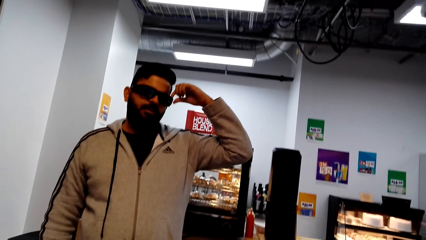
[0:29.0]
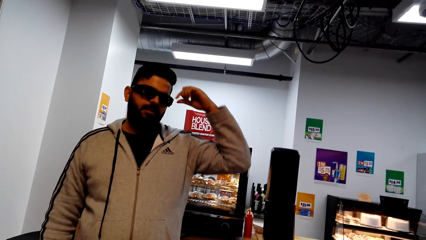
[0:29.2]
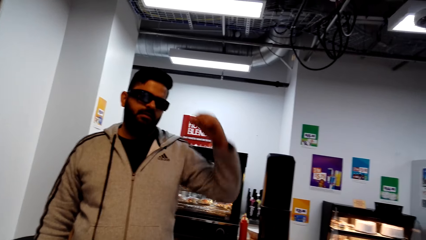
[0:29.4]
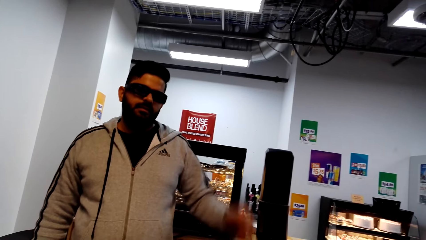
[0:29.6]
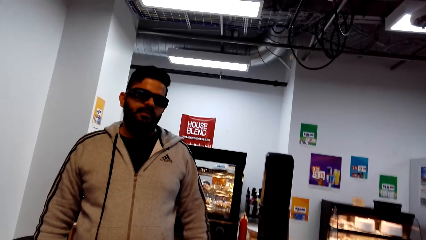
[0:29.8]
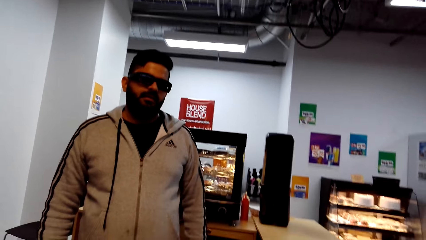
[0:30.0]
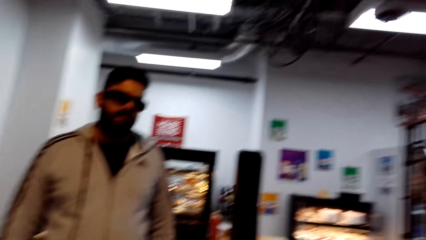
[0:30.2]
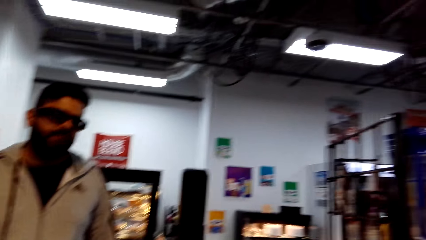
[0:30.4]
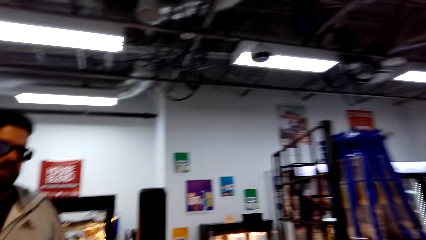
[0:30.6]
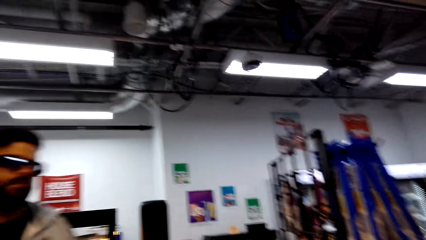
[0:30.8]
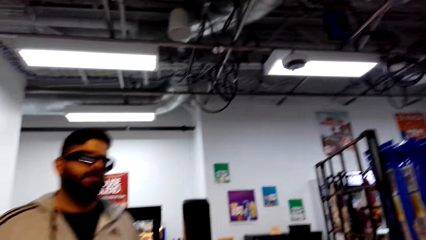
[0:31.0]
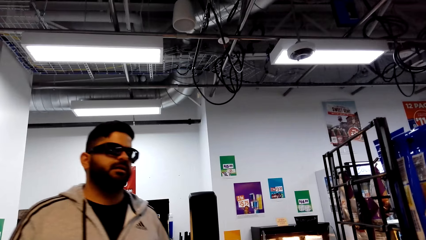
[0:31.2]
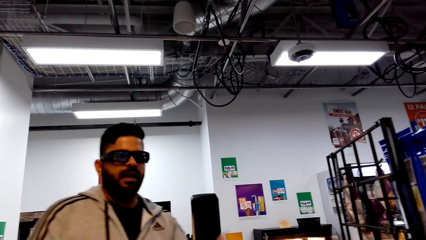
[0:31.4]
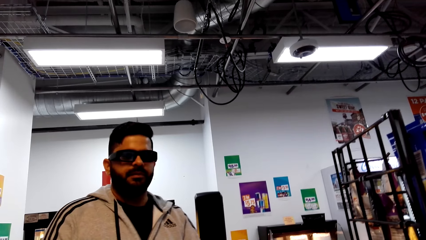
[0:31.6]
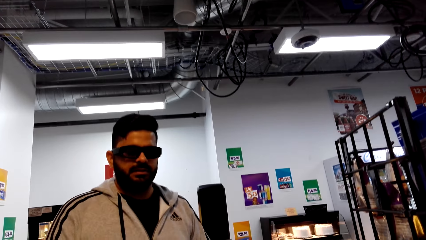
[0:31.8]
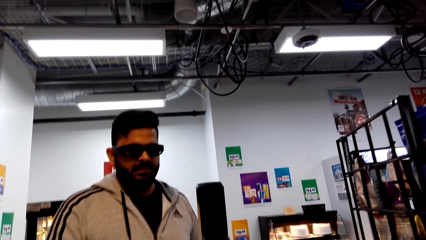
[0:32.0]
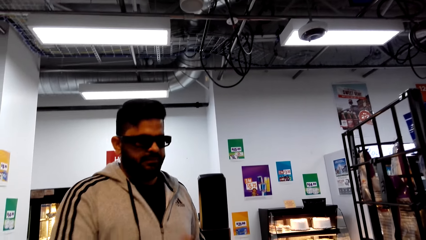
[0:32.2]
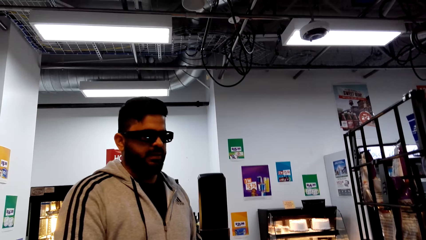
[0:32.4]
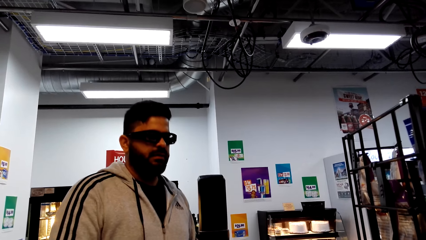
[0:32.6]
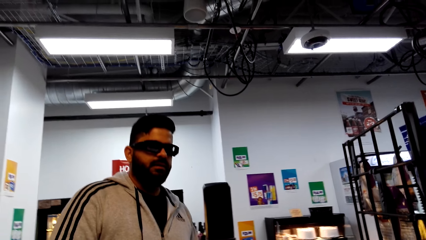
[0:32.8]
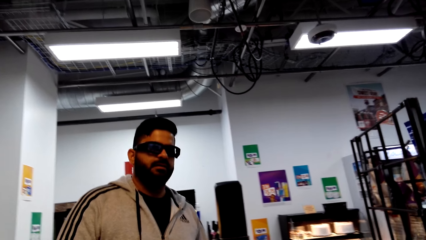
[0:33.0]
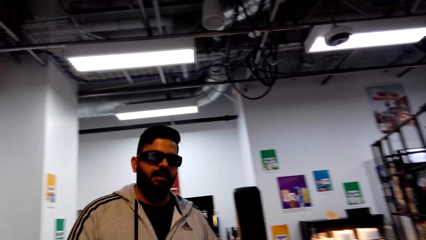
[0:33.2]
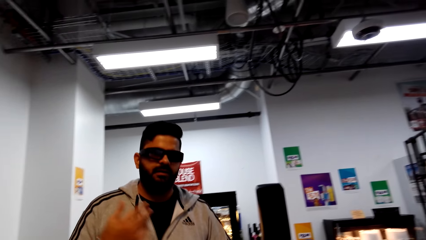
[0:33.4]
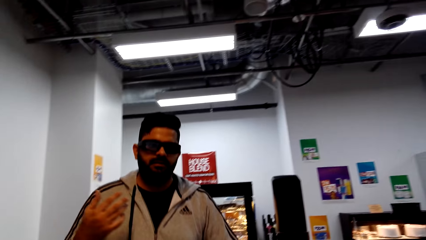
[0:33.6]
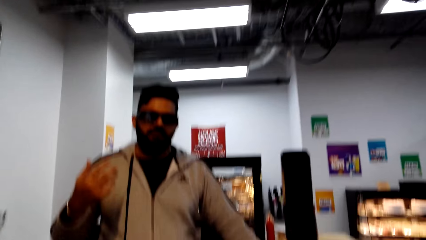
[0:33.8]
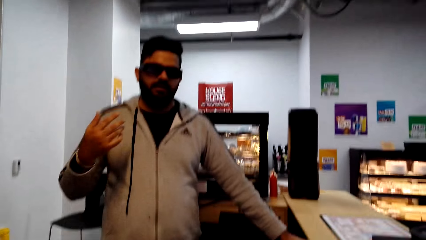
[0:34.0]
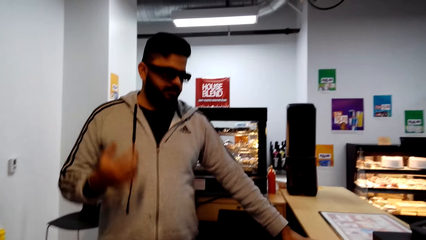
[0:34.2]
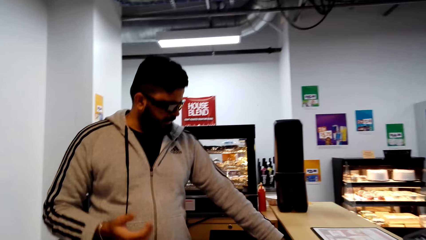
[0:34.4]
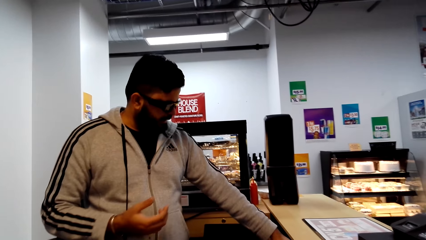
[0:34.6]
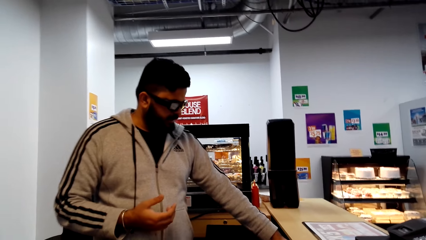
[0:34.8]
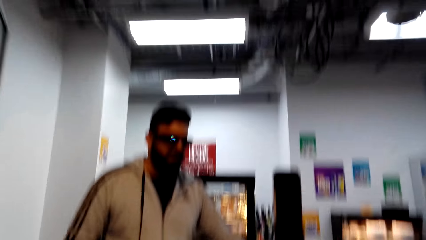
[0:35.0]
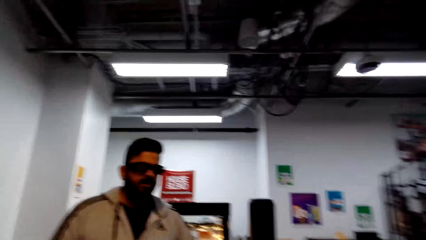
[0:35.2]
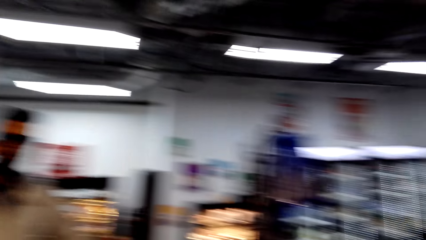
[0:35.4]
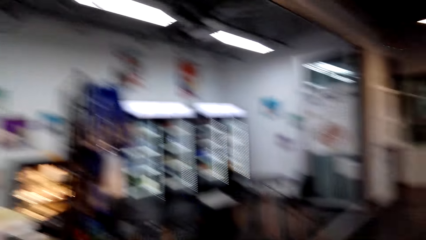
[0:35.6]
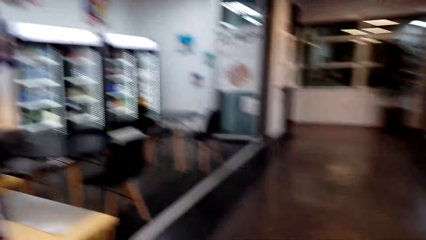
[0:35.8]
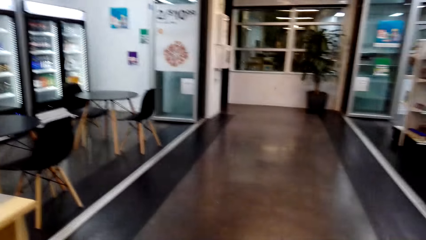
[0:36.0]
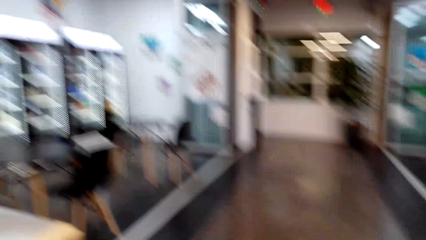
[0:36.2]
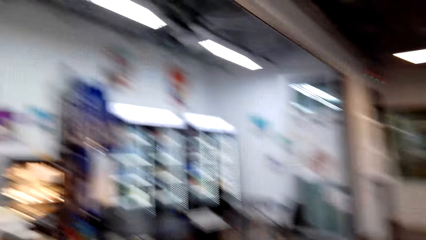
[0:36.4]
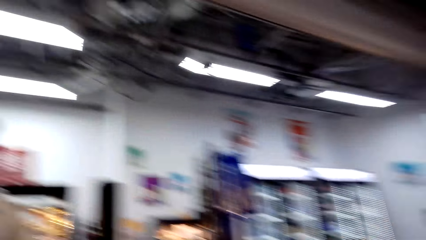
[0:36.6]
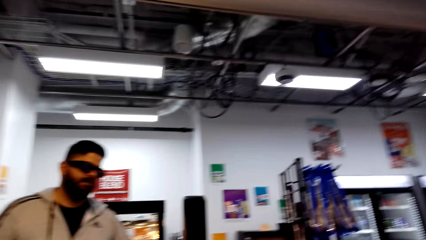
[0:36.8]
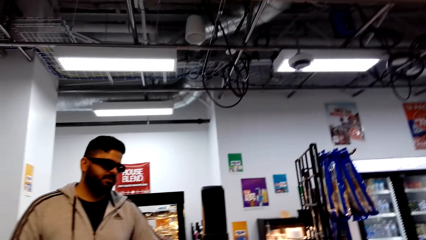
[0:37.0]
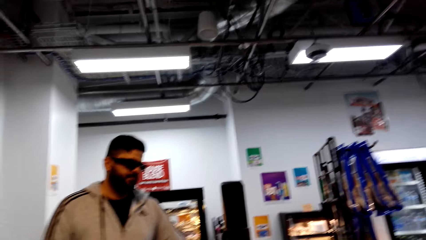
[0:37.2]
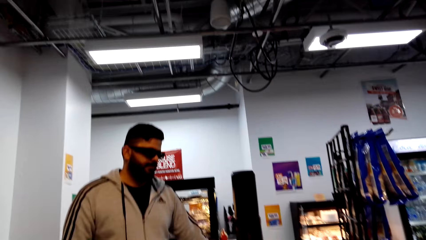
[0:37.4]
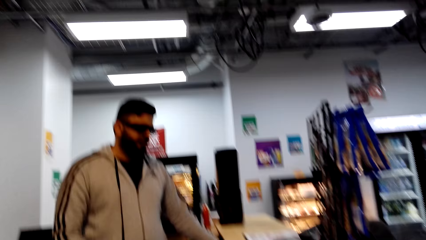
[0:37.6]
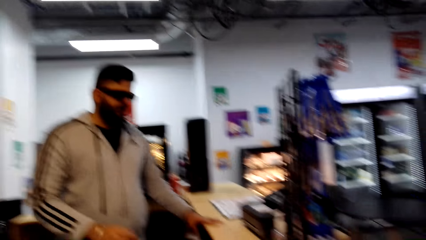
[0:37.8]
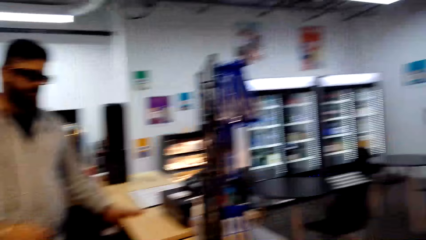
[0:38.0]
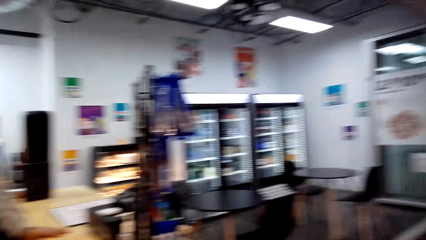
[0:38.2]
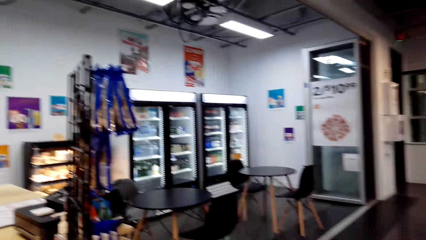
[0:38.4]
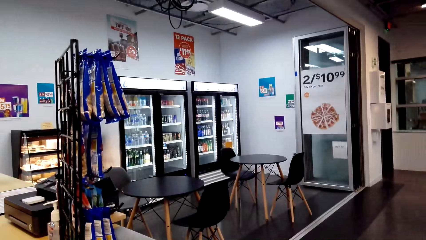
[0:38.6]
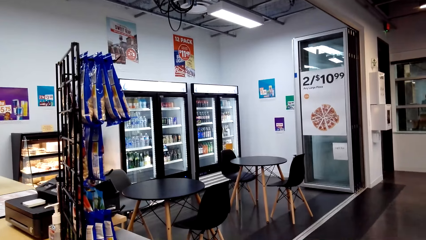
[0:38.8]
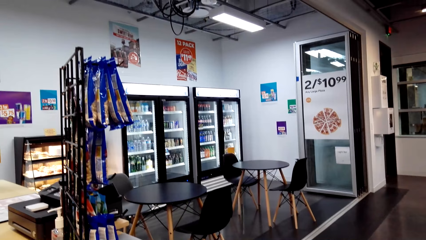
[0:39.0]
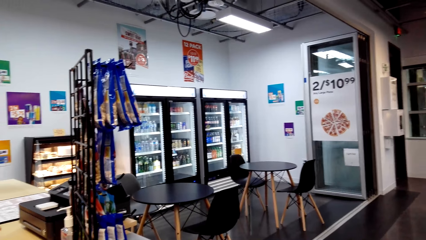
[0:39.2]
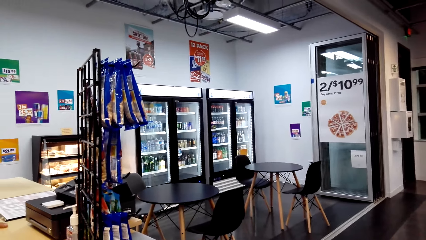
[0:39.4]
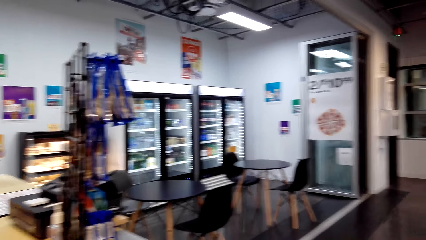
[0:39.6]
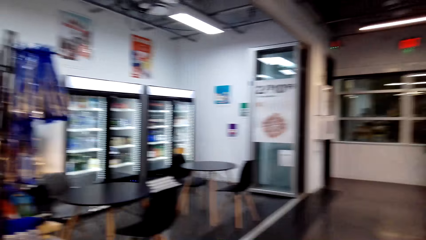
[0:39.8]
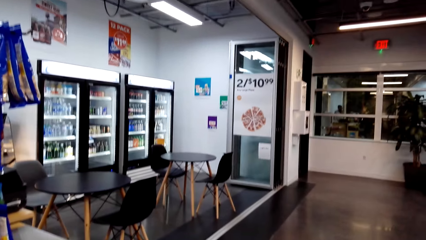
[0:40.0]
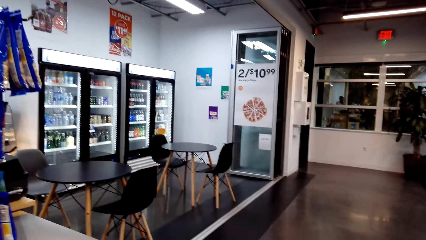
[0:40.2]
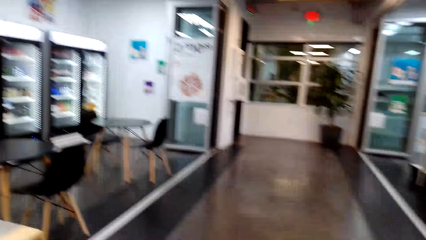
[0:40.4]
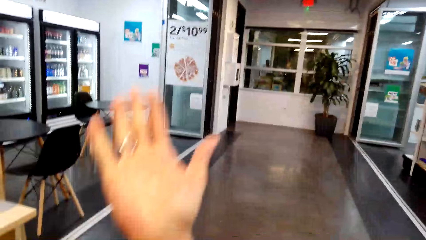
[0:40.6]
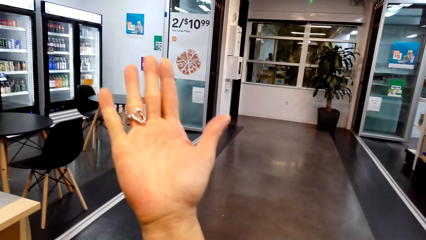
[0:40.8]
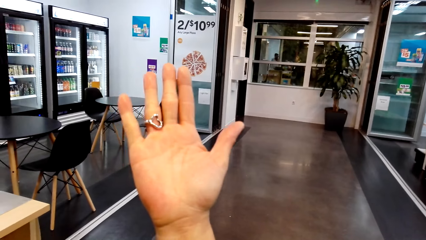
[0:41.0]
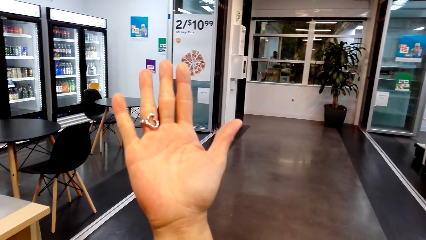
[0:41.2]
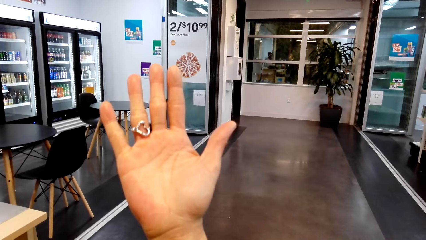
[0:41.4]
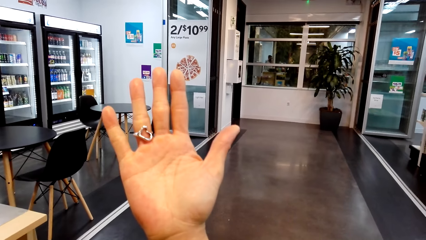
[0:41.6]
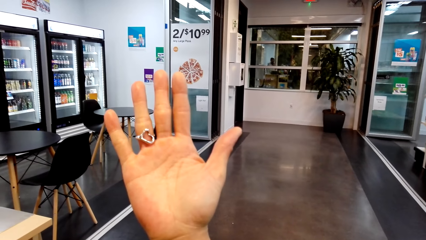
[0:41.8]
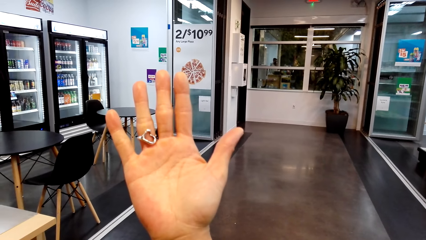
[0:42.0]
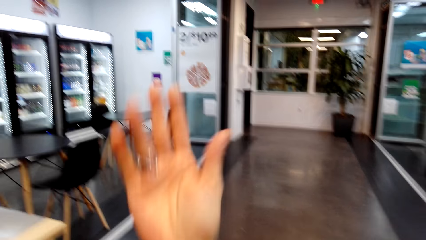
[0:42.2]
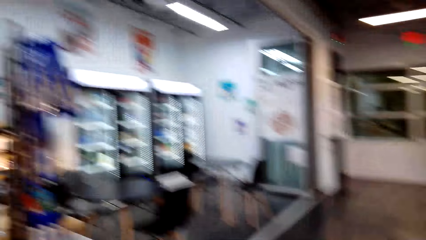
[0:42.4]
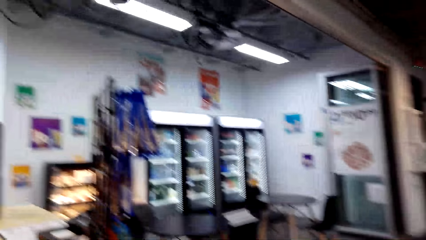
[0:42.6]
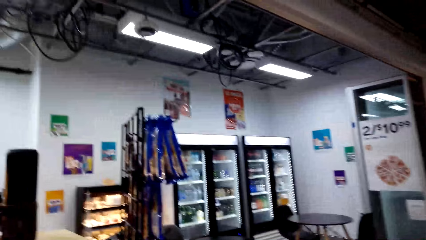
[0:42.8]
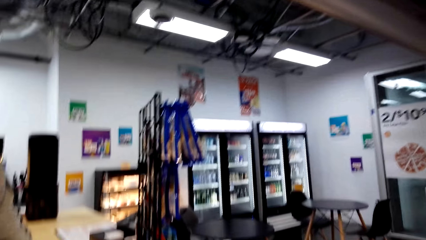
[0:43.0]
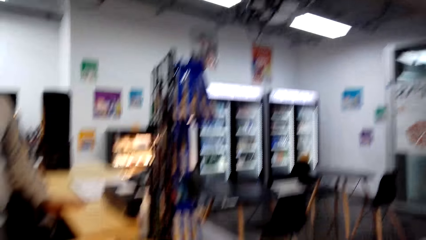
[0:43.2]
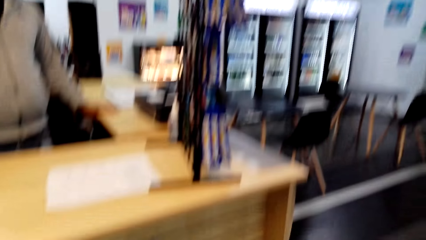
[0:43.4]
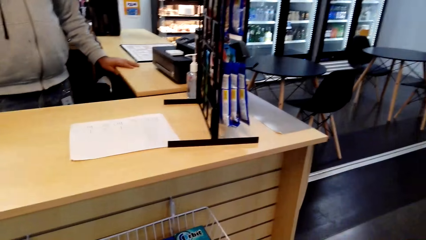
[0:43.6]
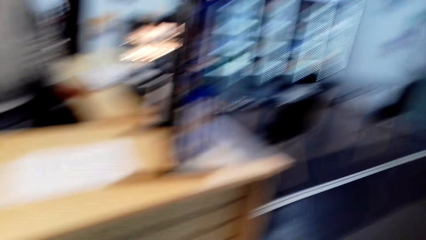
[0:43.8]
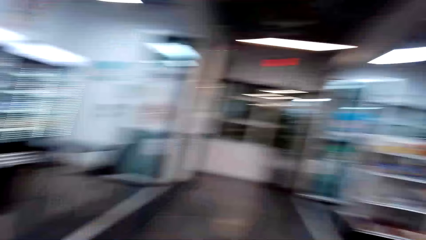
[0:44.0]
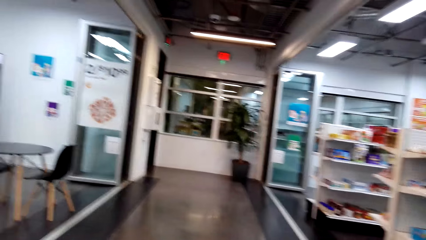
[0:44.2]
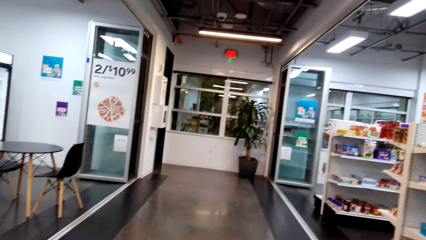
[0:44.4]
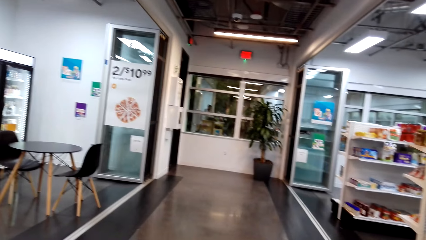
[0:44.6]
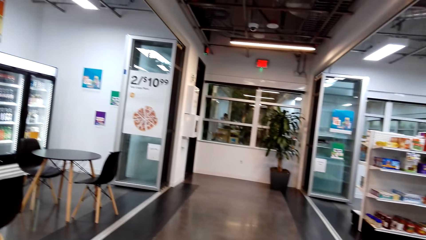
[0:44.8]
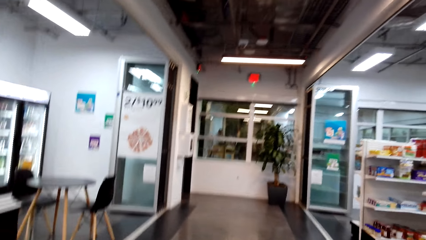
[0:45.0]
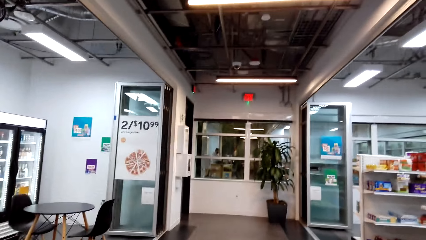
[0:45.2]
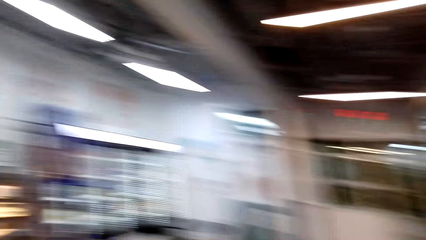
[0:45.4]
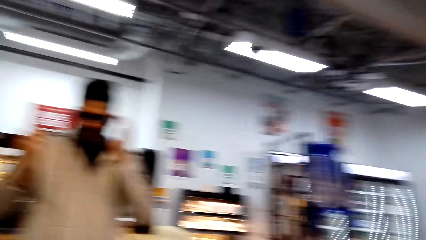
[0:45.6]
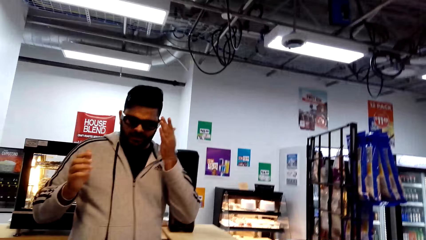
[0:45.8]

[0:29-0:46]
A man talks. The camera wearer looks at her ring. She steers the hand.
